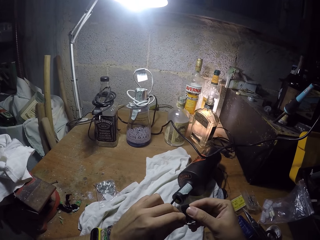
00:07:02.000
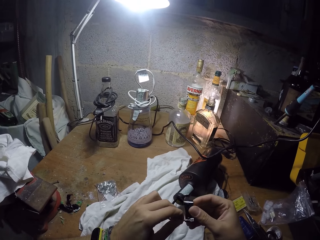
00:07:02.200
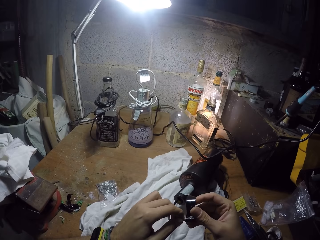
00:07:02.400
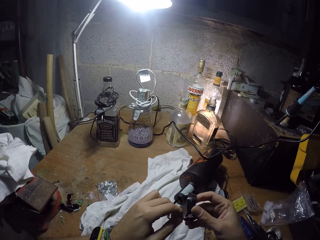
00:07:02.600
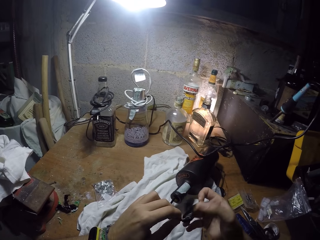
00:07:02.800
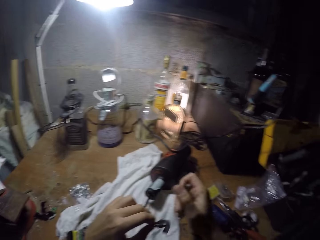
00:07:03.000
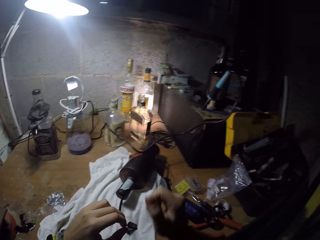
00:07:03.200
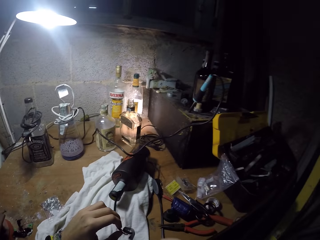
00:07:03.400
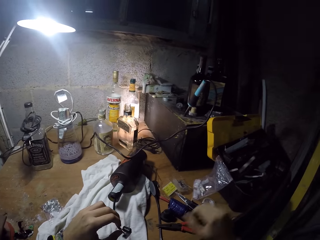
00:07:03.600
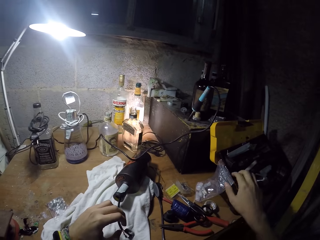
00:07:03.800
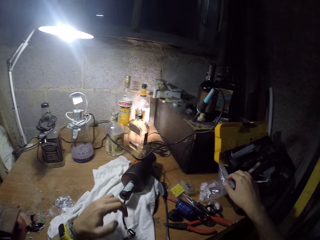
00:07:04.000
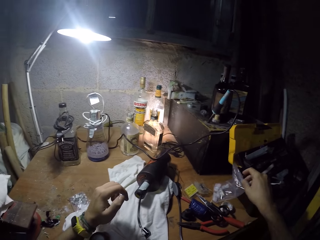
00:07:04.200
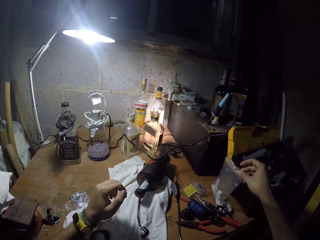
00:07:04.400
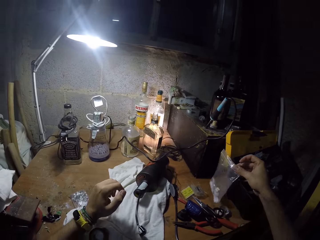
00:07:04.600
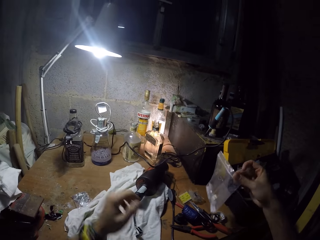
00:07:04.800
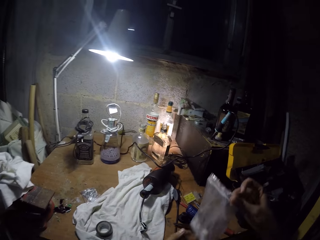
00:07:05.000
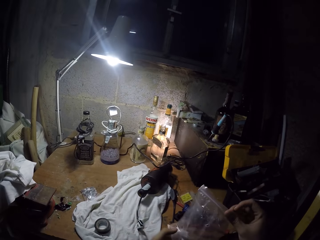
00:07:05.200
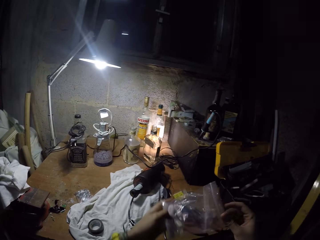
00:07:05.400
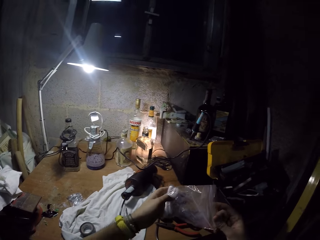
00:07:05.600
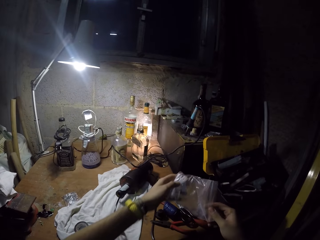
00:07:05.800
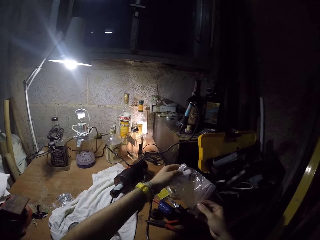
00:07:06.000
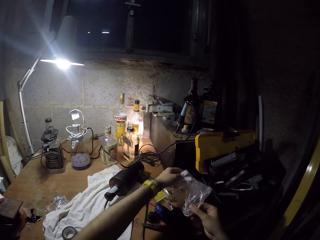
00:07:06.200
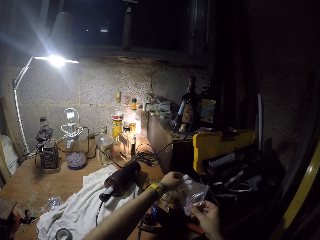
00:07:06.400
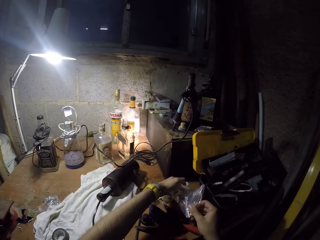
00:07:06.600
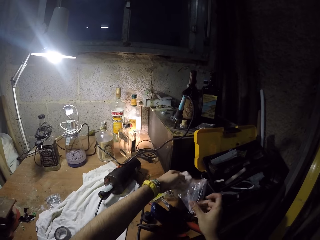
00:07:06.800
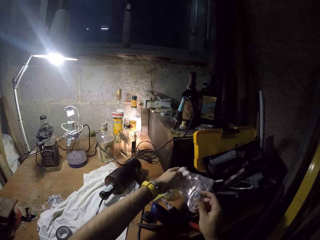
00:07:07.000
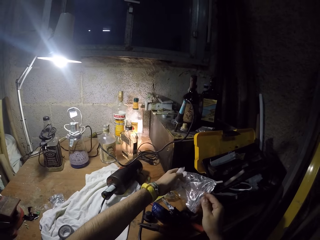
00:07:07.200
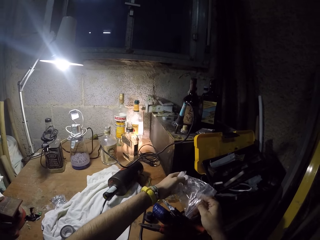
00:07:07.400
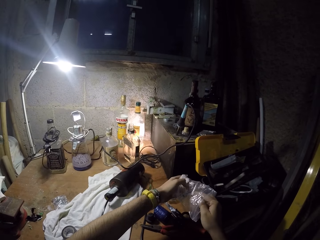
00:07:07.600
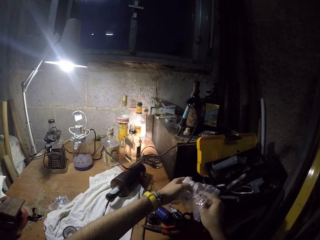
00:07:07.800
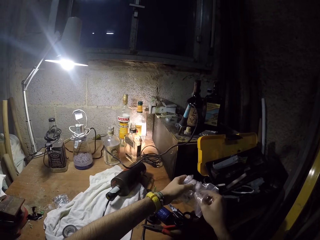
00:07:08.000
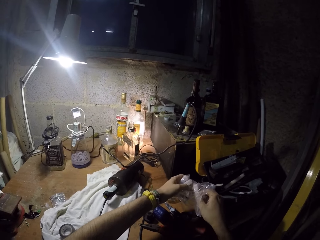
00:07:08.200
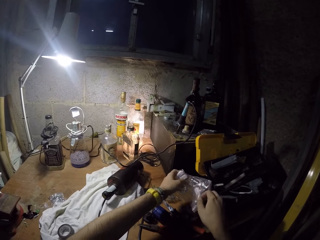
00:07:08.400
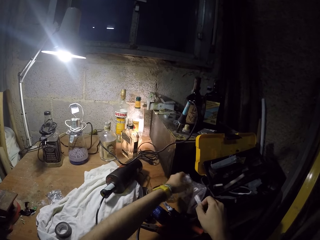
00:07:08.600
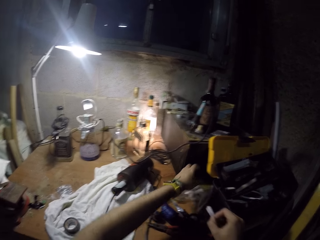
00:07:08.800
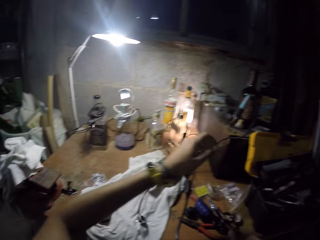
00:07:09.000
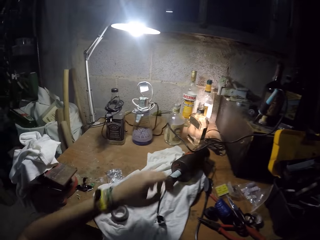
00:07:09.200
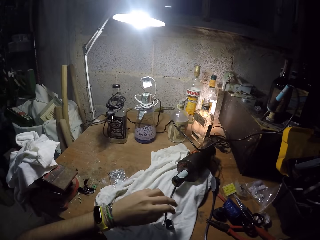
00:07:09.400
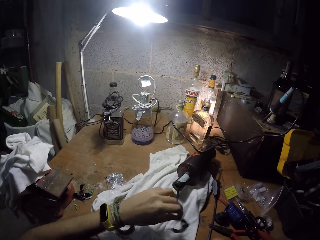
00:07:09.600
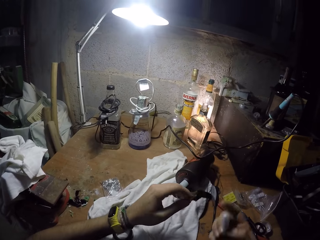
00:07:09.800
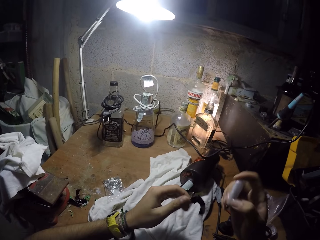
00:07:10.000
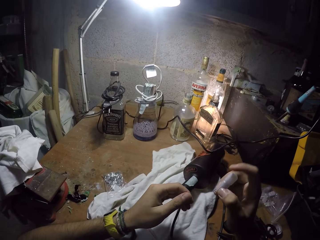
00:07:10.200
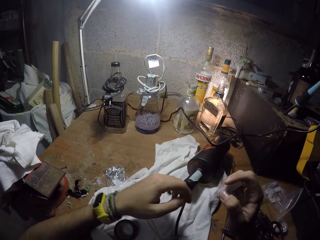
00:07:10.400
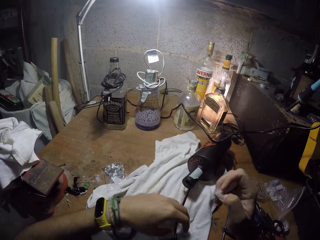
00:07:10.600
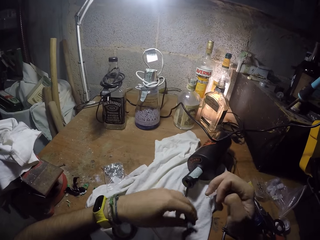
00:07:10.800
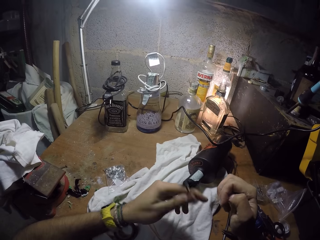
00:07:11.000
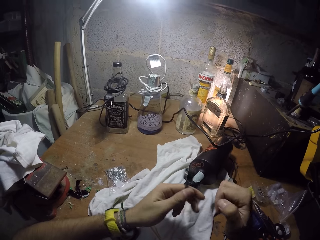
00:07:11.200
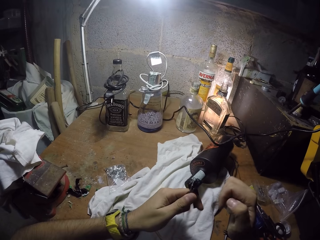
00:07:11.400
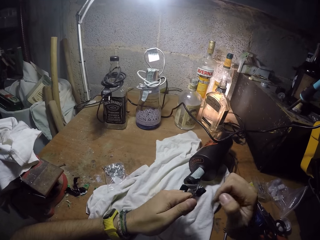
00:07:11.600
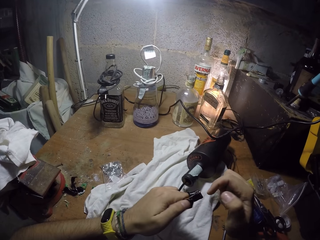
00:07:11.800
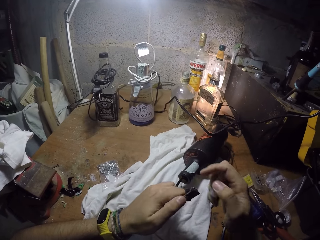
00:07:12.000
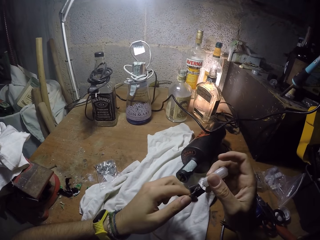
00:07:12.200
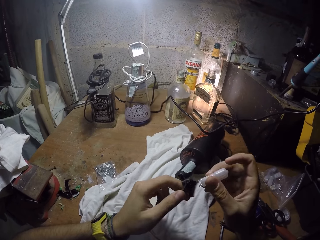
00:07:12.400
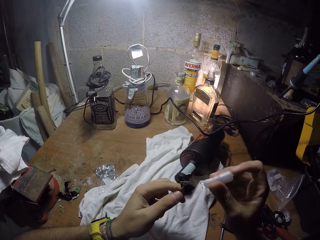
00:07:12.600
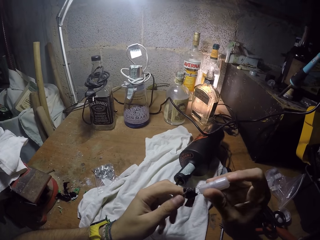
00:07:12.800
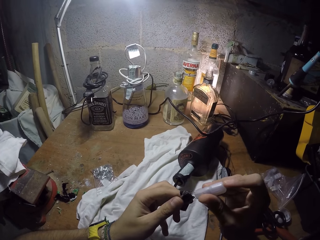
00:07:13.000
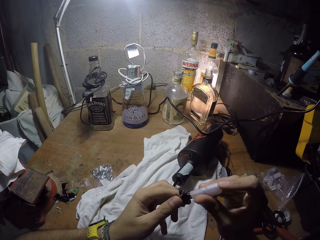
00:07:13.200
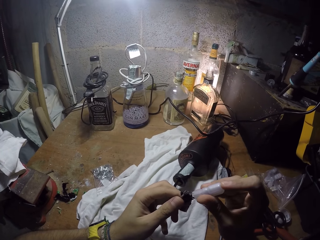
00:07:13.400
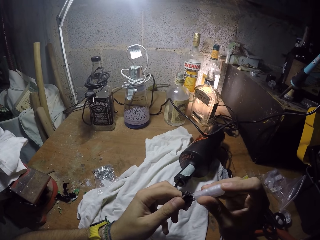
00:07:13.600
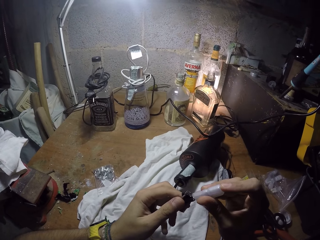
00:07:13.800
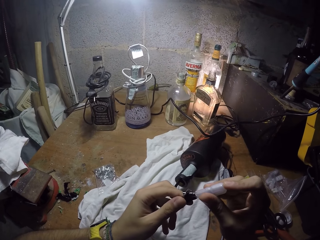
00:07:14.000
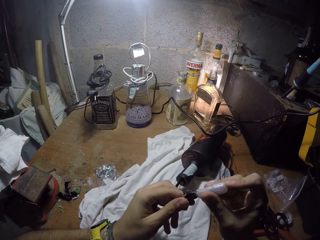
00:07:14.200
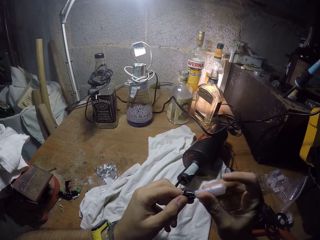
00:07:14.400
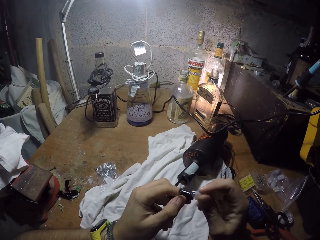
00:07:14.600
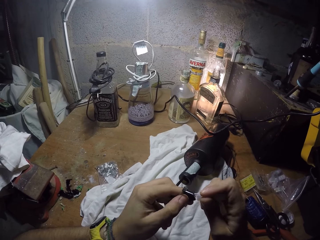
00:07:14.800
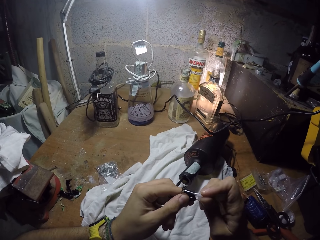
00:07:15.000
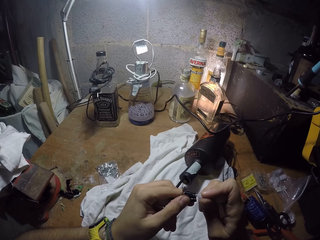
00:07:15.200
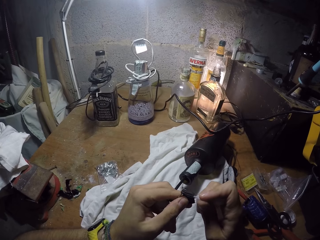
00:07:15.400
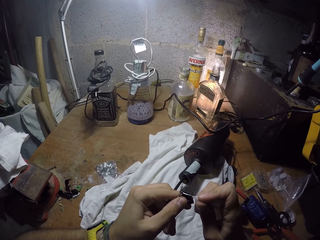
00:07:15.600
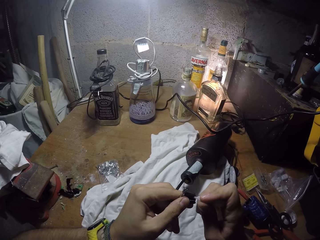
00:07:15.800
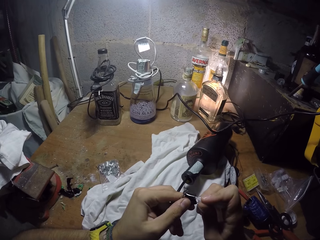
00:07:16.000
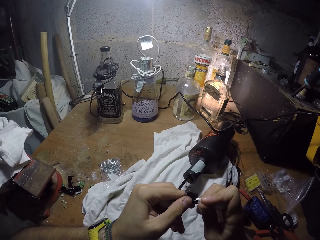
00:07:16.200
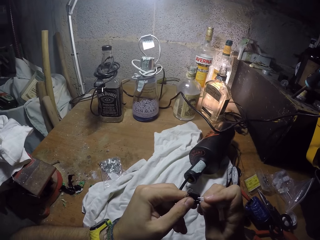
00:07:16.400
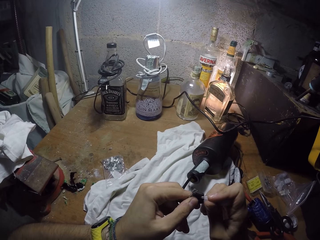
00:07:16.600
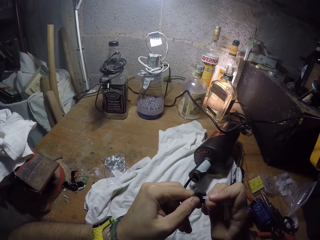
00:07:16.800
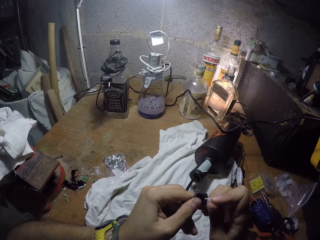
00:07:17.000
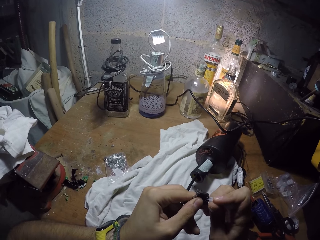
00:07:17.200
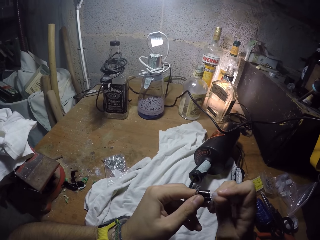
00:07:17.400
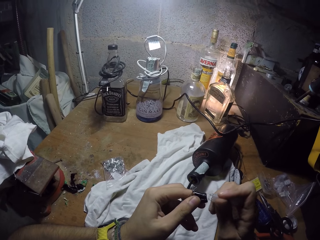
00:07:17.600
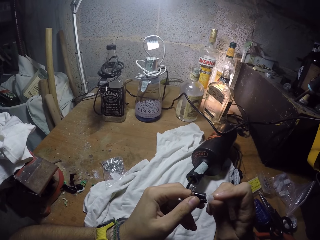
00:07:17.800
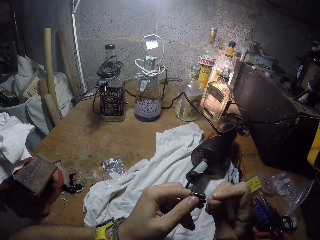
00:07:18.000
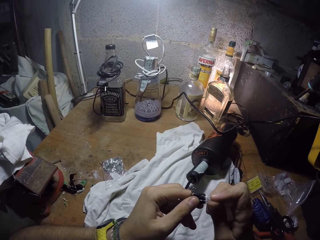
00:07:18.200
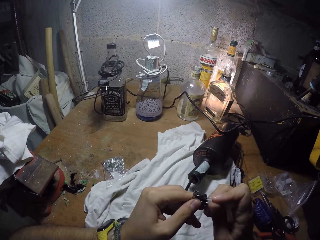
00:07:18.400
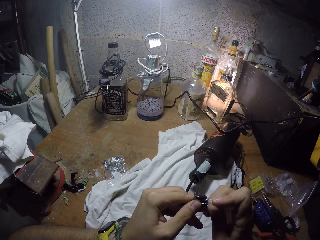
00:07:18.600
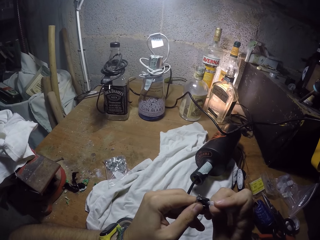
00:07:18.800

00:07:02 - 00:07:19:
The camera wearer picks up a nylon bag from the table with his right hand. He picks up a plastic from the nylon bag with his right hand. He drops the nylon bag on the table with his right hand. He picks up the wire from the table with his left hand. He inserts the plastic into the wire with his right hand.

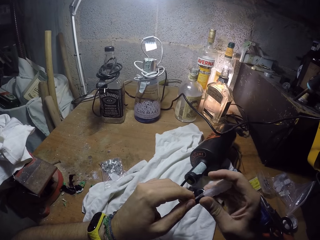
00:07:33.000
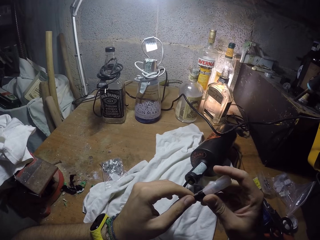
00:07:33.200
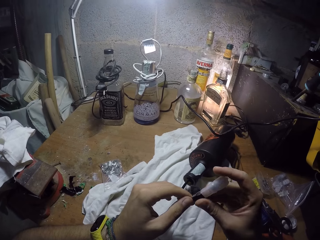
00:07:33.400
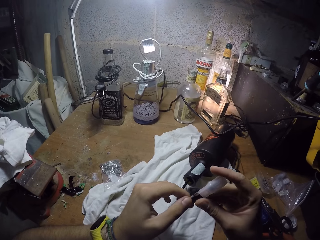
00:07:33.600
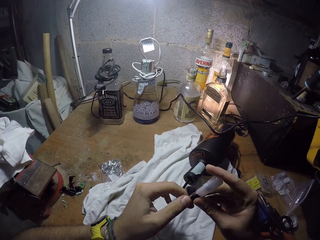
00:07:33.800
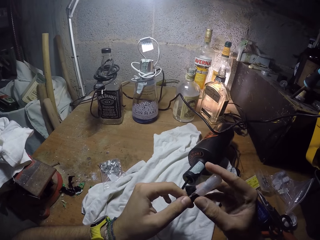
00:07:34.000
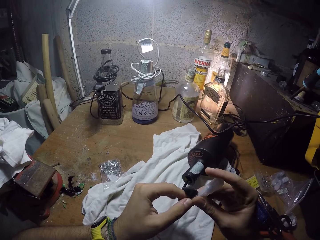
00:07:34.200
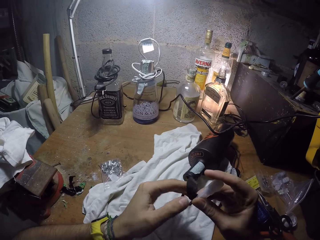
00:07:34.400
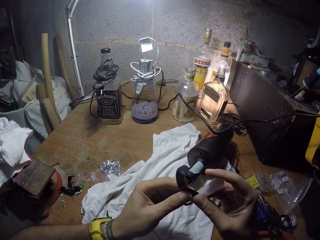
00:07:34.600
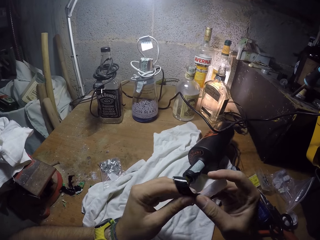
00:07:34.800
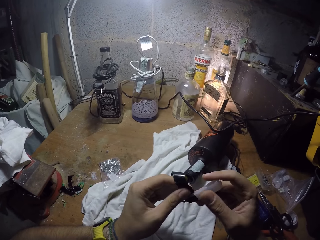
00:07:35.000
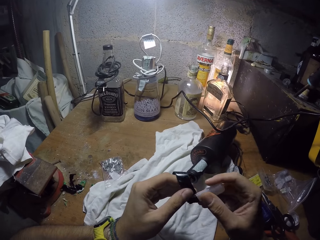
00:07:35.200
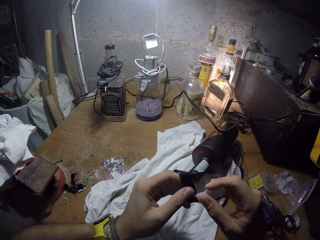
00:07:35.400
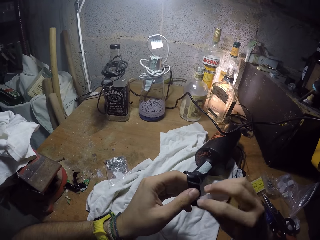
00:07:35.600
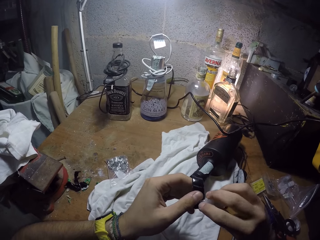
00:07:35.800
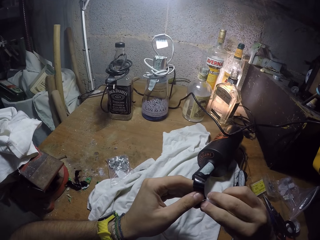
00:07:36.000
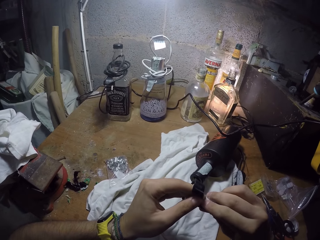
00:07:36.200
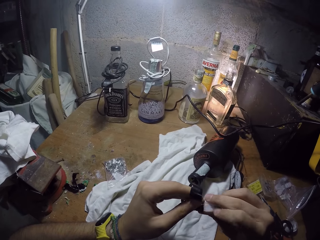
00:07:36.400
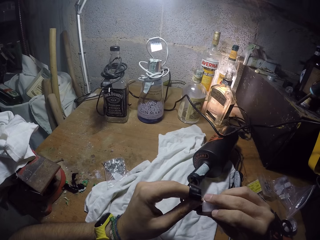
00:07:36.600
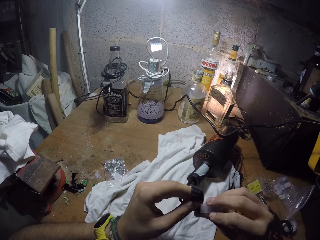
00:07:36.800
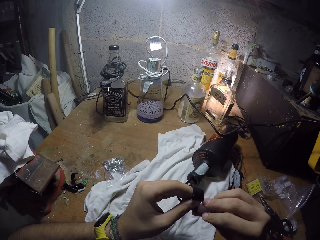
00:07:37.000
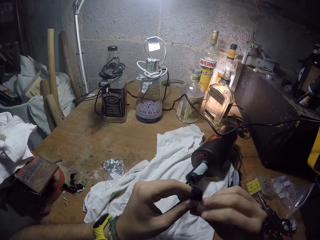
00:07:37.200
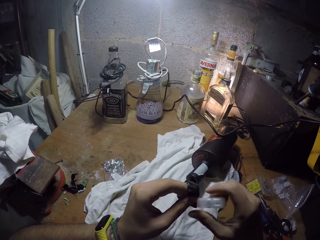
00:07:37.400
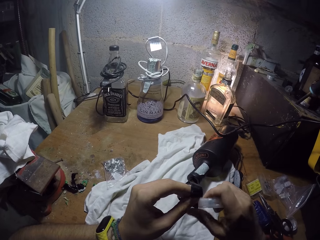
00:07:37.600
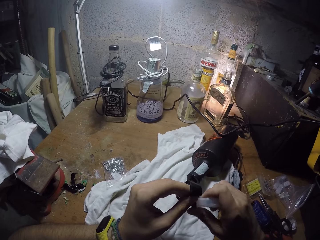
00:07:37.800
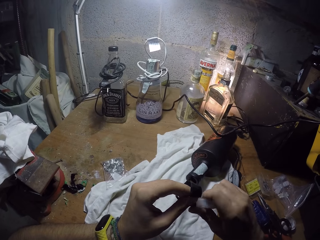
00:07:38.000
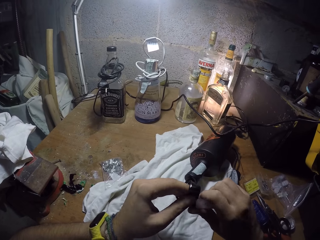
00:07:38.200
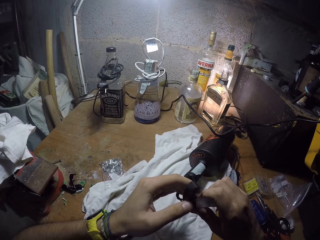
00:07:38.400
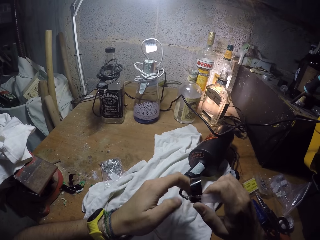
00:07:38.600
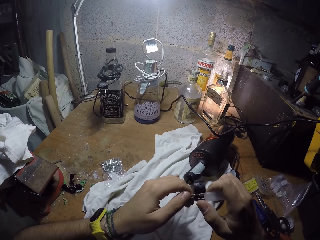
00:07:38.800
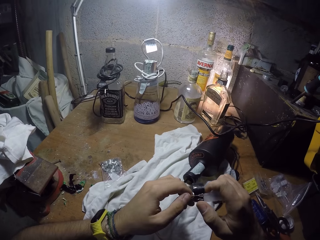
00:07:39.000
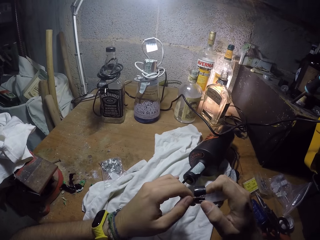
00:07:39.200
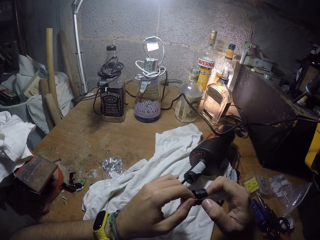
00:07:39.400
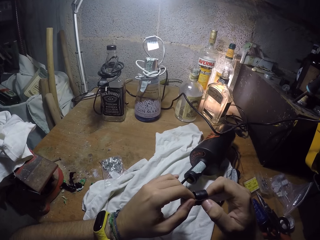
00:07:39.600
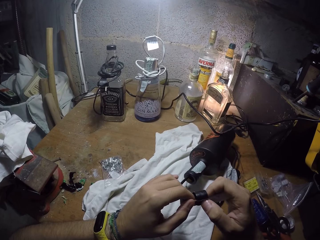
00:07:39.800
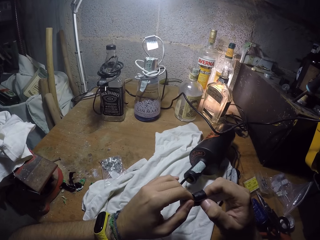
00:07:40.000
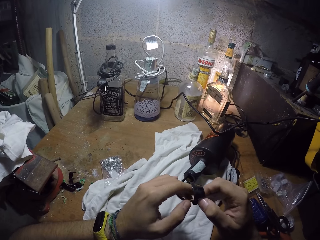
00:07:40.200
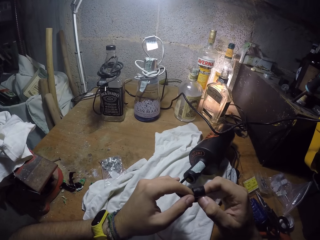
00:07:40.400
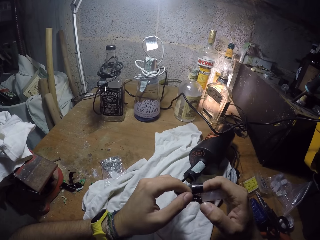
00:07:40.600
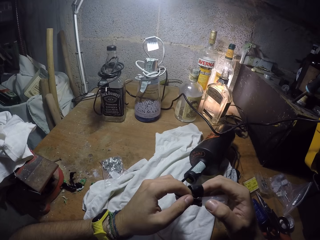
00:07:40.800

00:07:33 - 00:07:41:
The camera wearer wraps the black tape around the plastic with his left hand.
